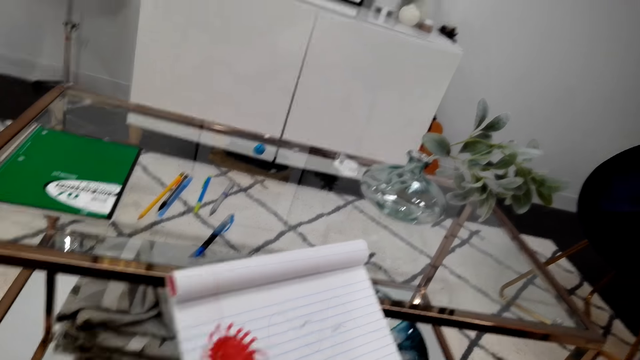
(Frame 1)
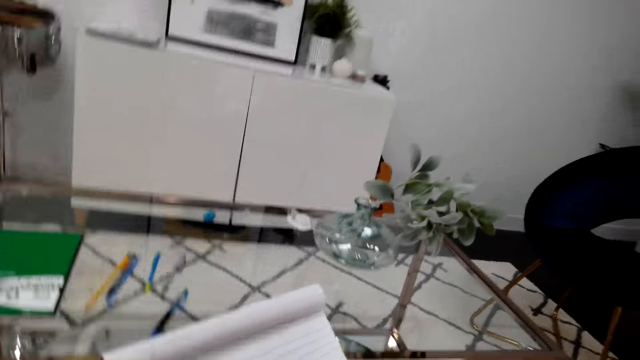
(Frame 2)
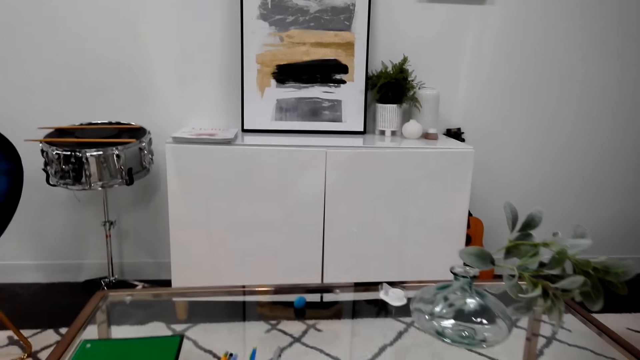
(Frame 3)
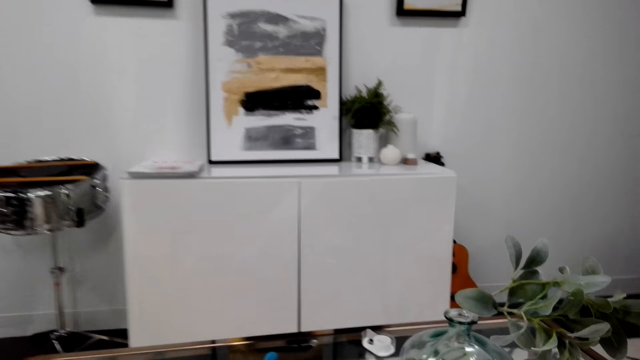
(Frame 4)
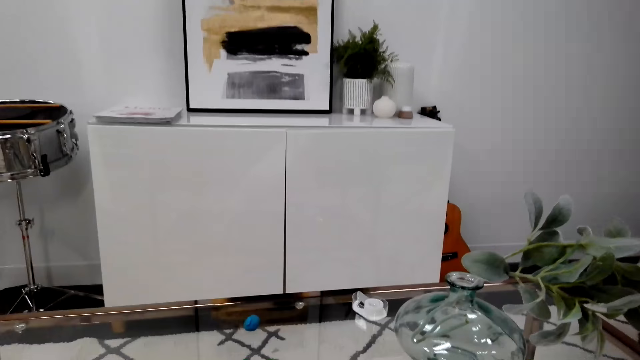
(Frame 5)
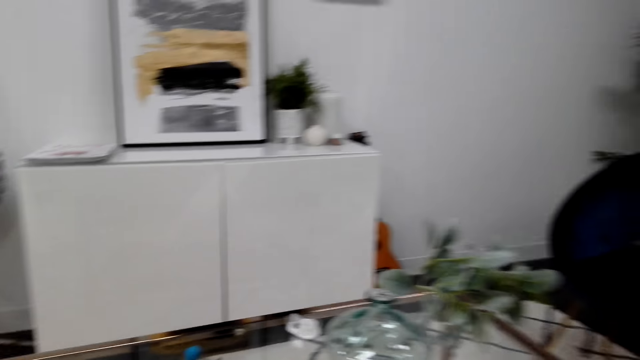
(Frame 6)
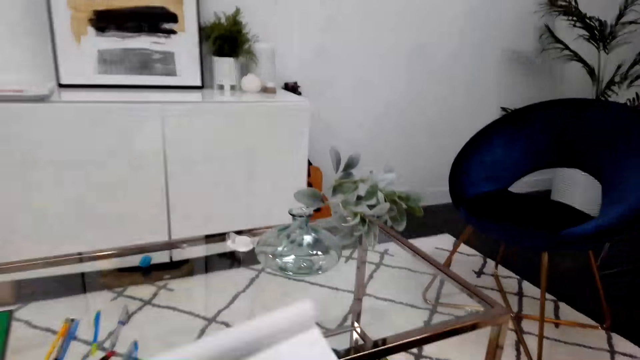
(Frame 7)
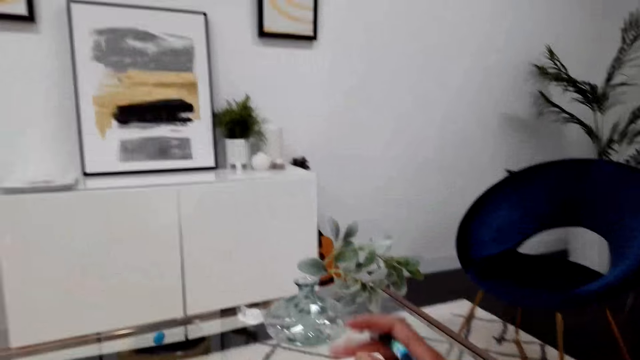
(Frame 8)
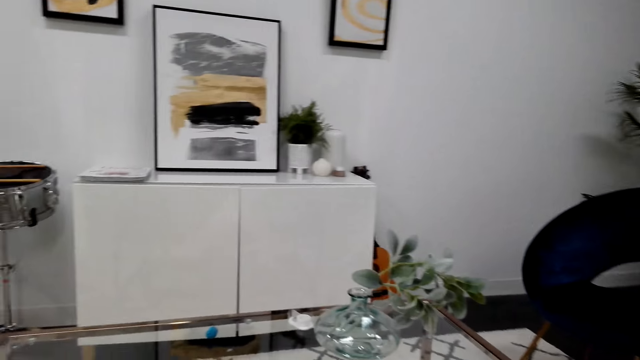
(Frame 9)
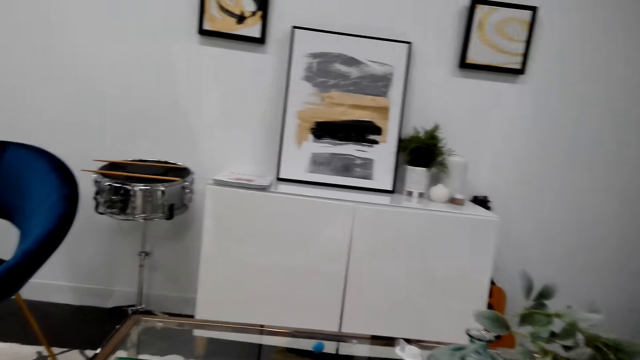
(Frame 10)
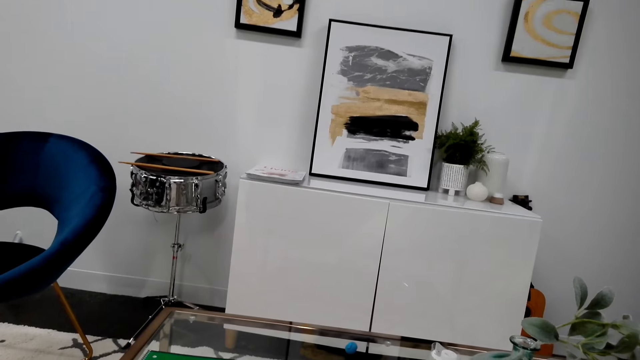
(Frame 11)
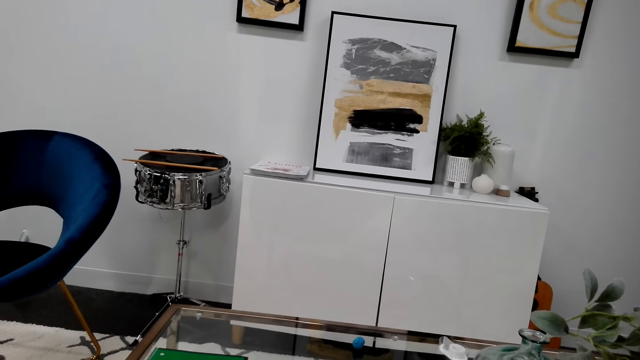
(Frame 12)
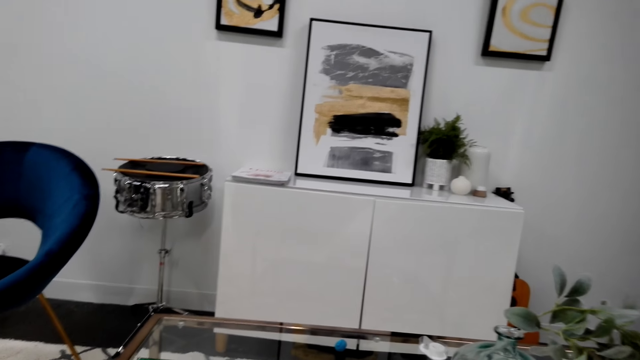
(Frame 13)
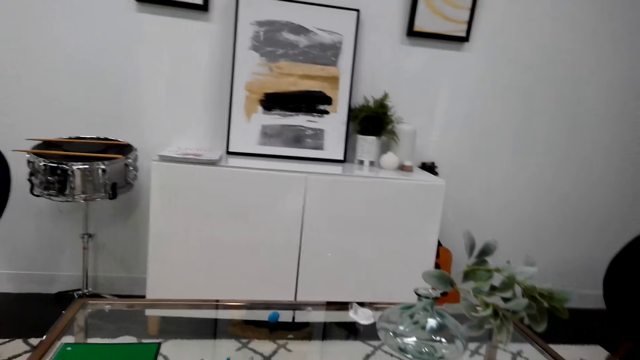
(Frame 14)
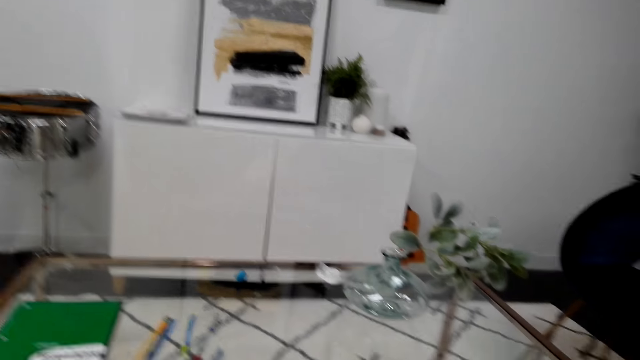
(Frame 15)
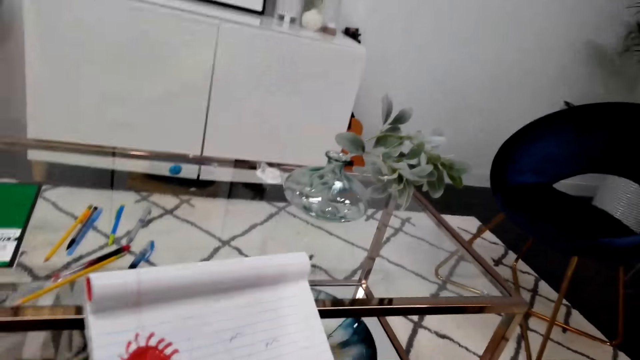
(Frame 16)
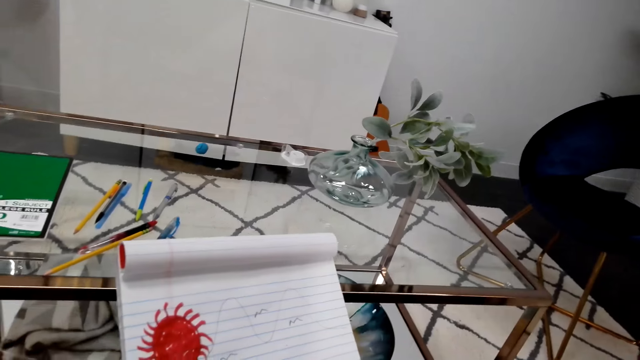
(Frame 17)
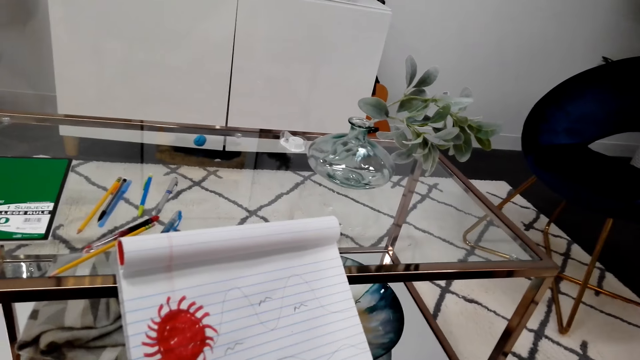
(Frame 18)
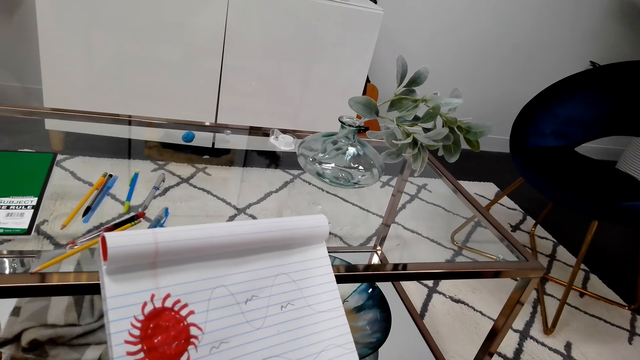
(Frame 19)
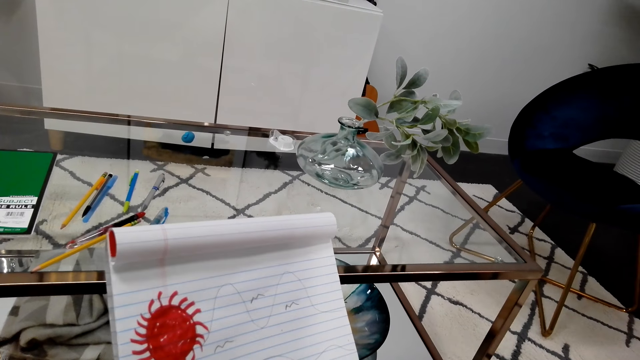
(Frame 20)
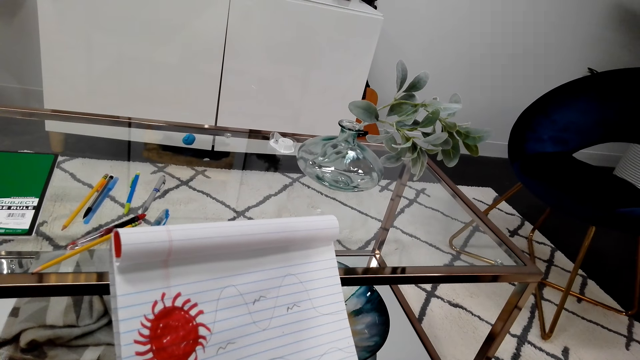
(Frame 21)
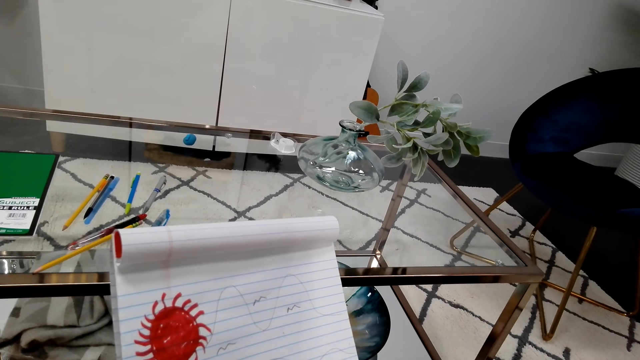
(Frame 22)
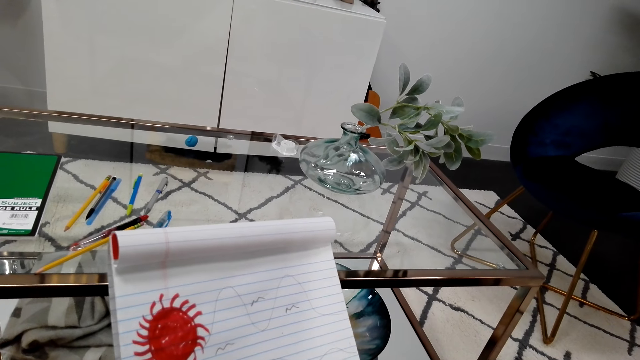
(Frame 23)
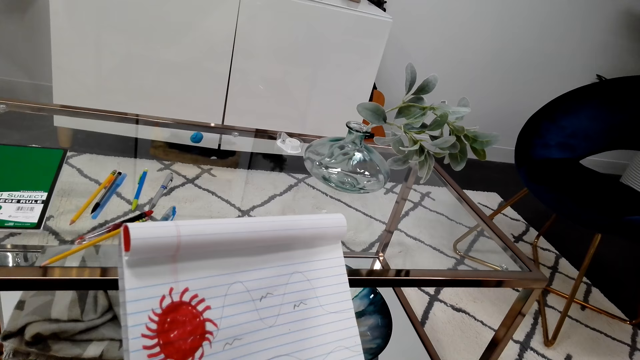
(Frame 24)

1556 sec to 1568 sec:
The camera wearer puts the ink pen on the table. They use a pencil to draw.

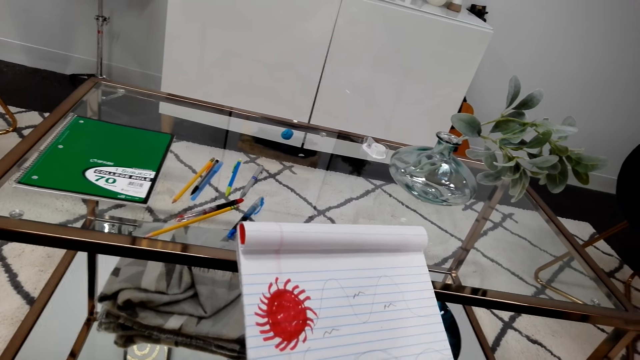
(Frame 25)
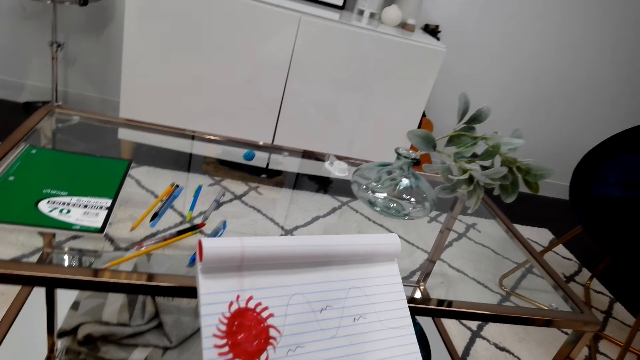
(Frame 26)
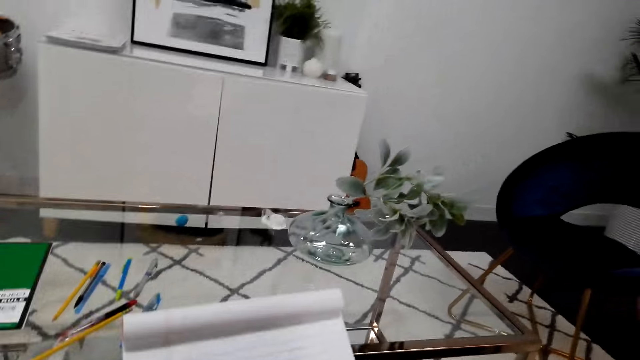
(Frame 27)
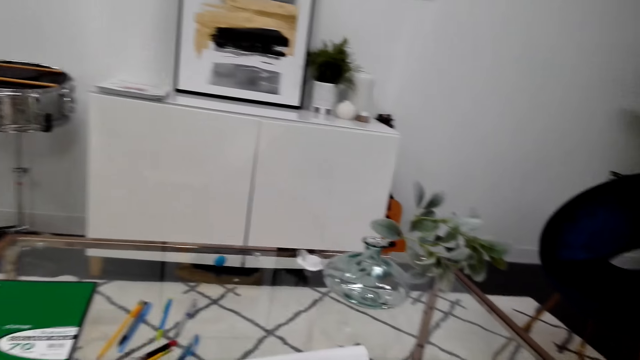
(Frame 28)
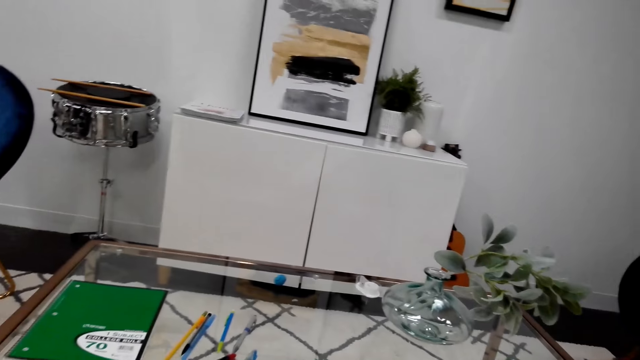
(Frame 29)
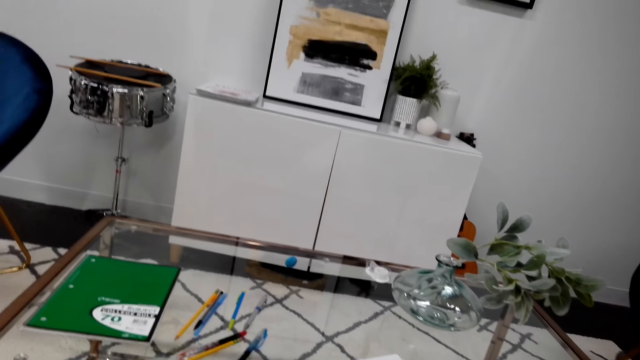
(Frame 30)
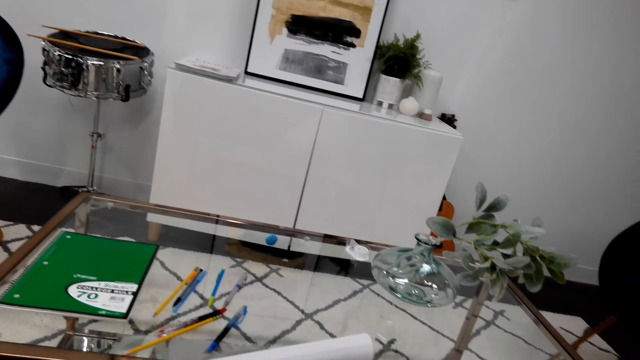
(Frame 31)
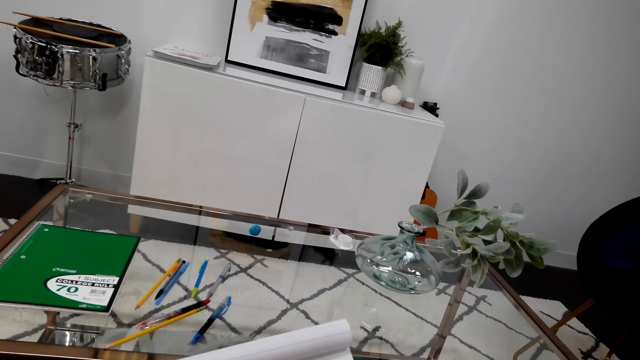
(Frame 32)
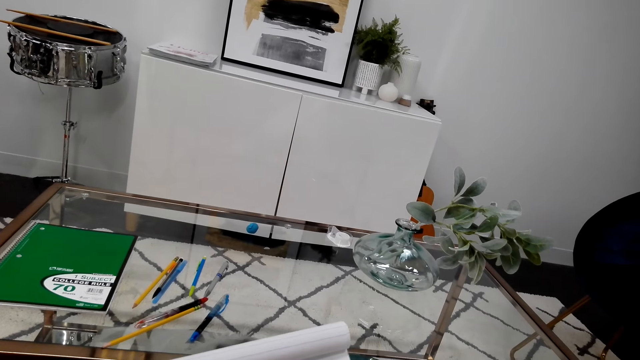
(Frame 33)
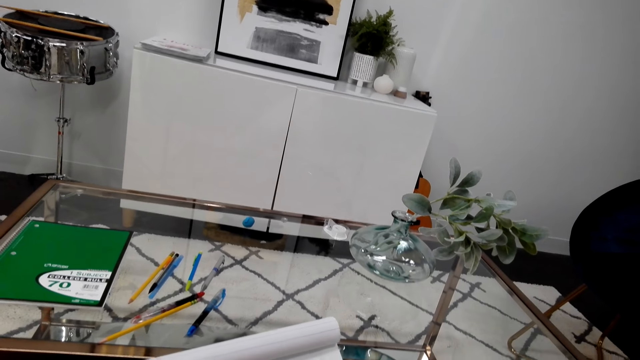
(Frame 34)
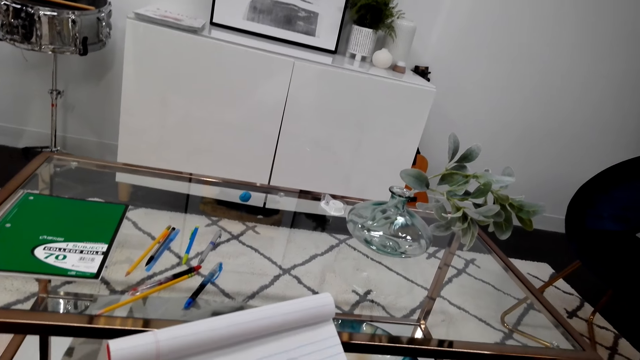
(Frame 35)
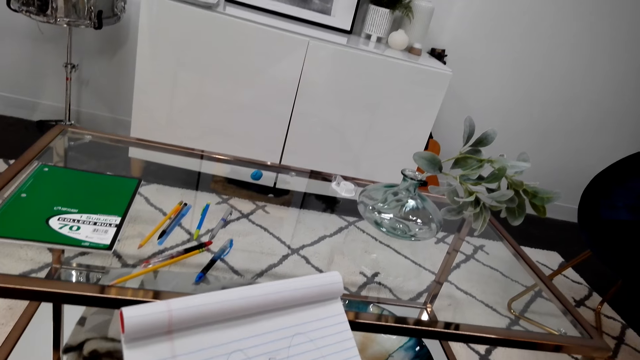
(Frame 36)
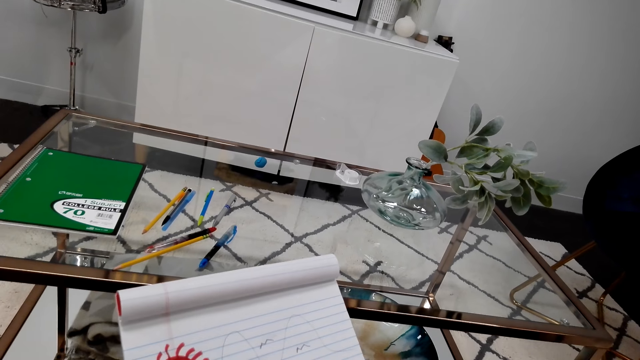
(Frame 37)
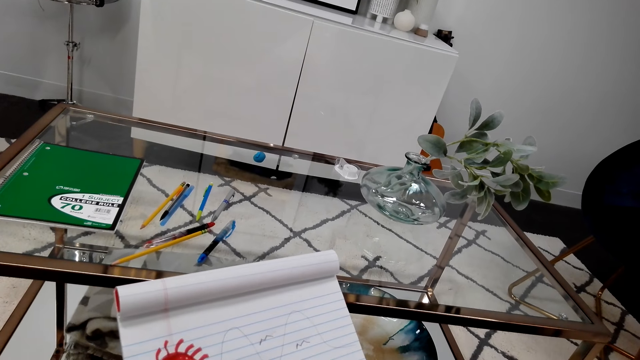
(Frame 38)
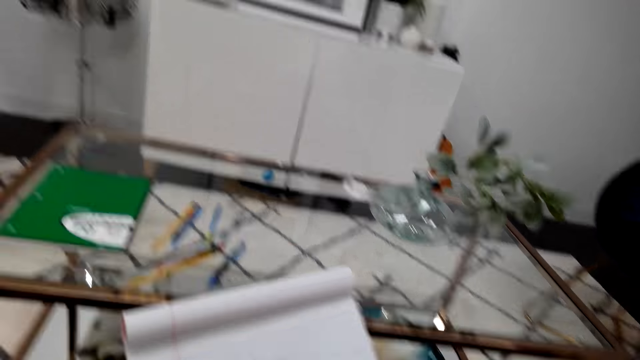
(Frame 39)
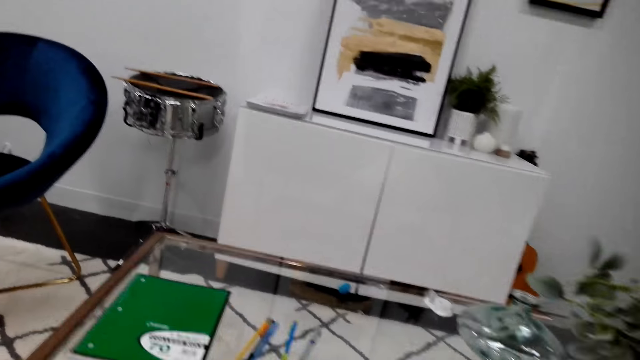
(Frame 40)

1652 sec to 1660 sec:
The camera wearer looks around.
